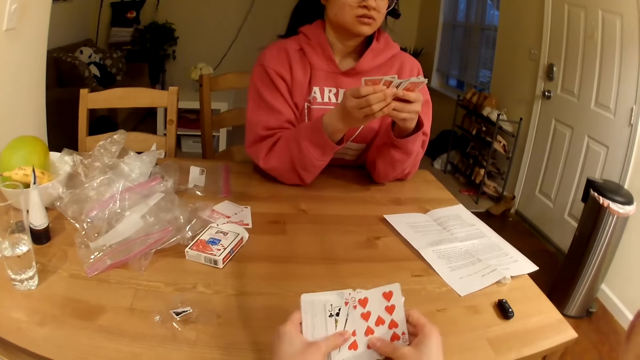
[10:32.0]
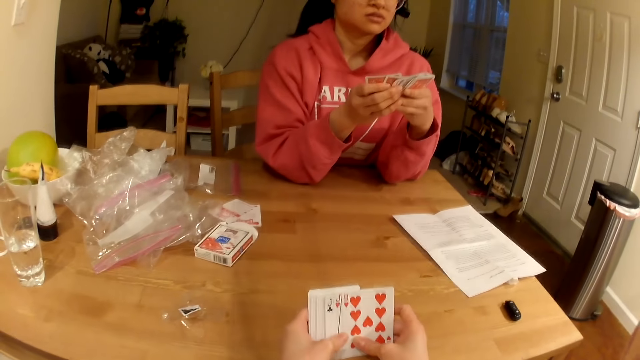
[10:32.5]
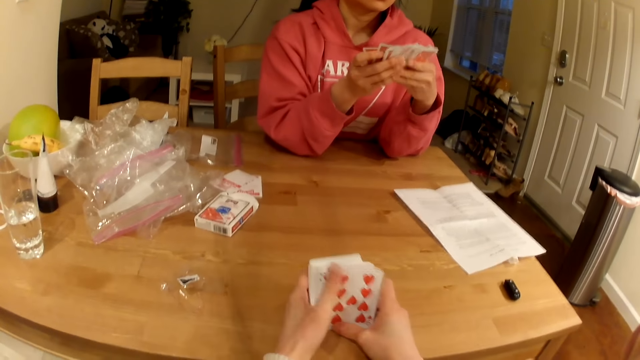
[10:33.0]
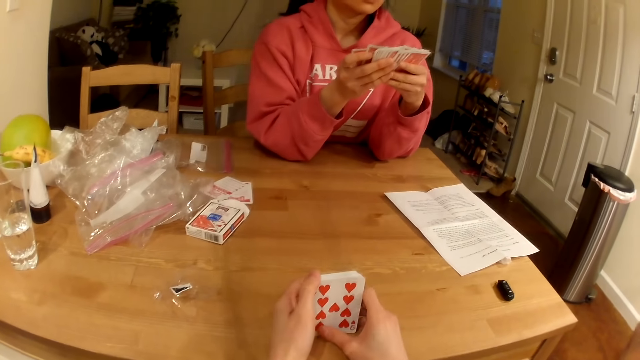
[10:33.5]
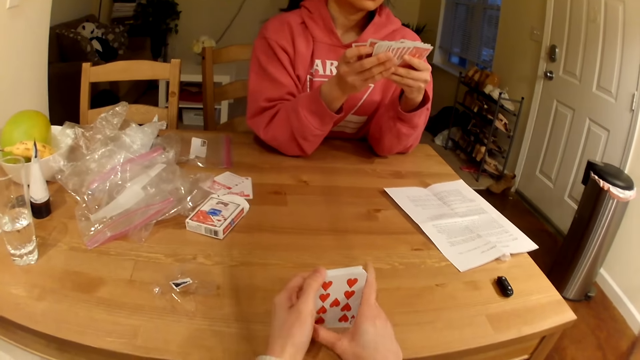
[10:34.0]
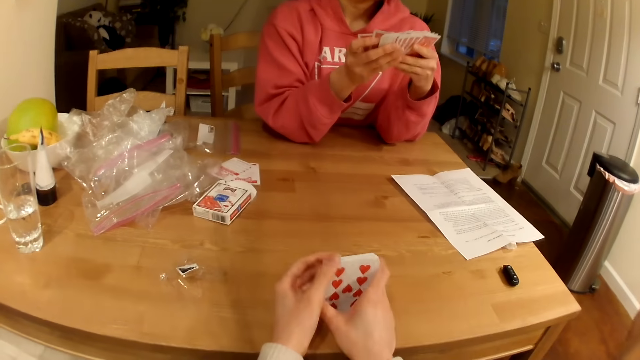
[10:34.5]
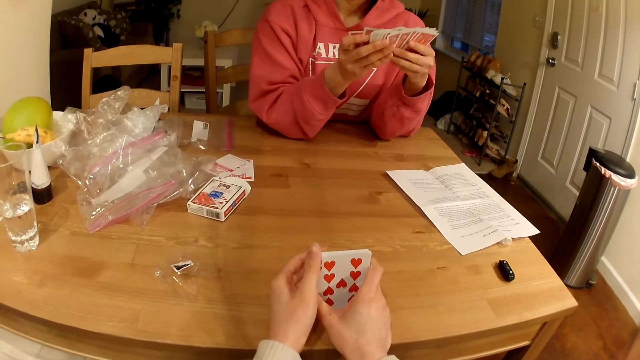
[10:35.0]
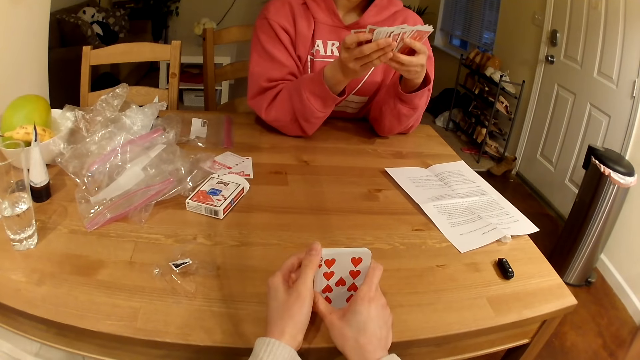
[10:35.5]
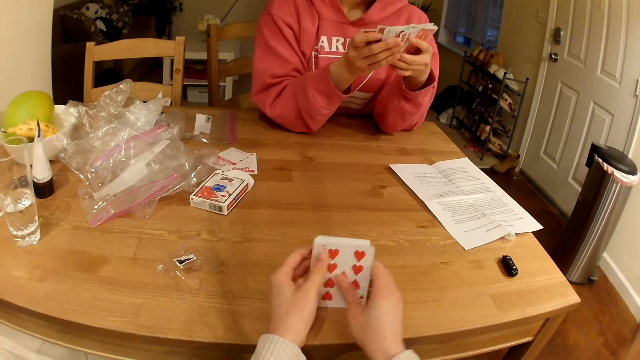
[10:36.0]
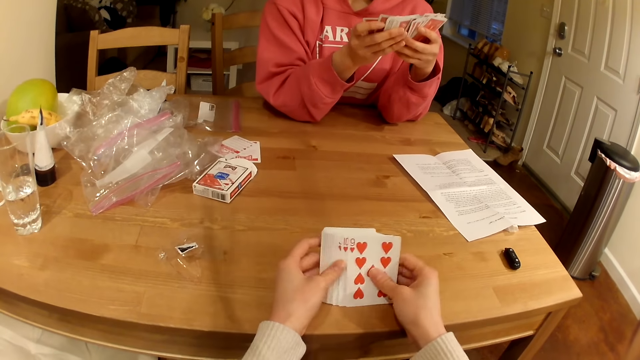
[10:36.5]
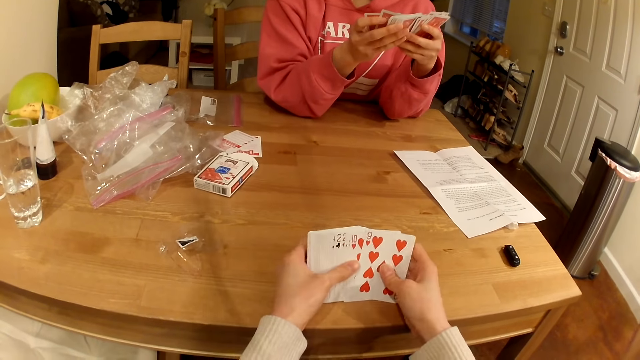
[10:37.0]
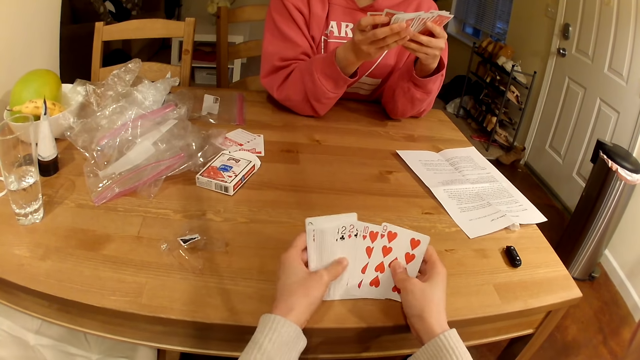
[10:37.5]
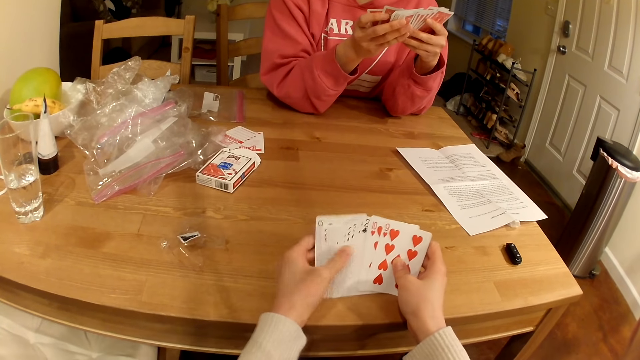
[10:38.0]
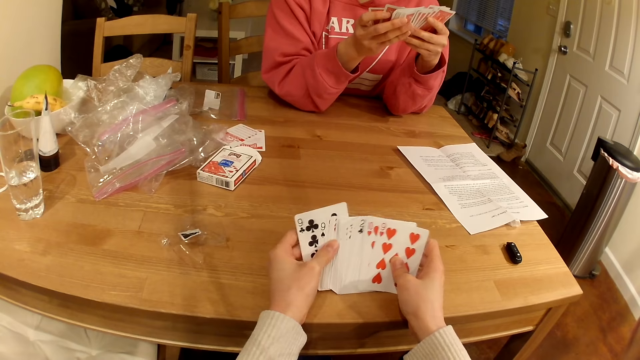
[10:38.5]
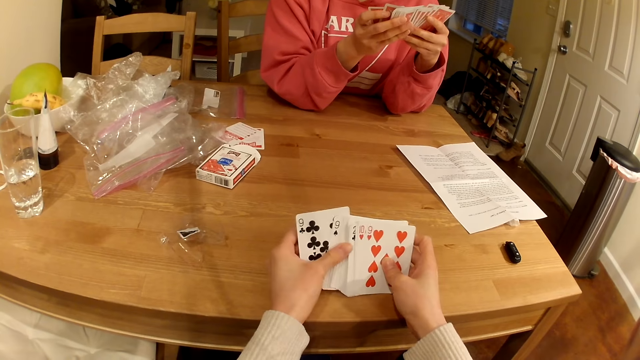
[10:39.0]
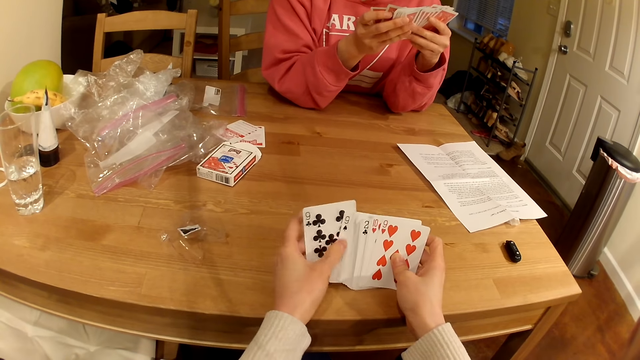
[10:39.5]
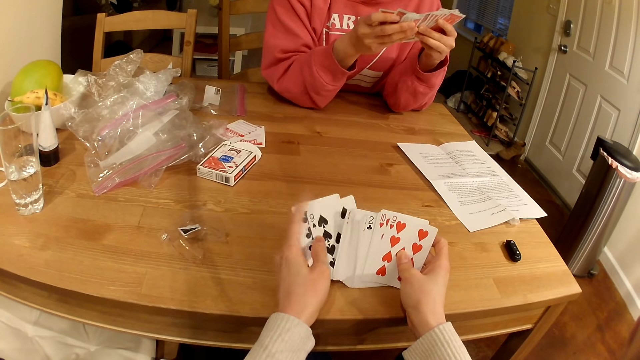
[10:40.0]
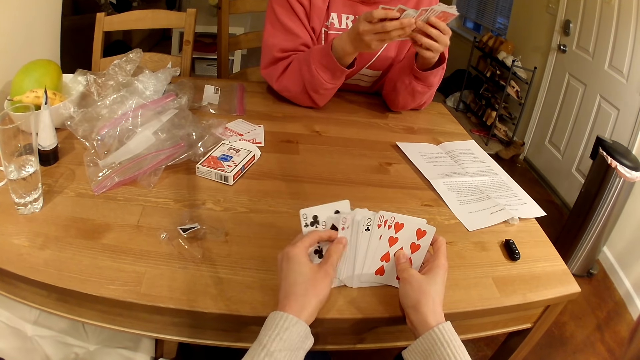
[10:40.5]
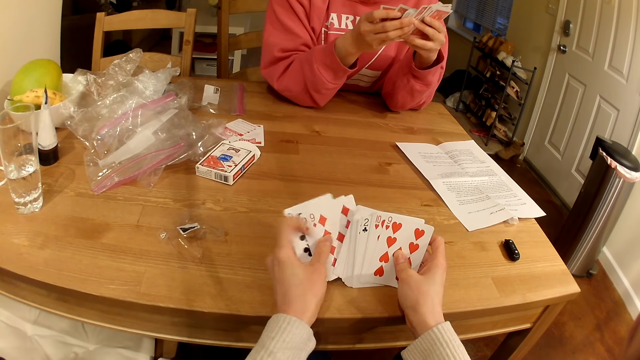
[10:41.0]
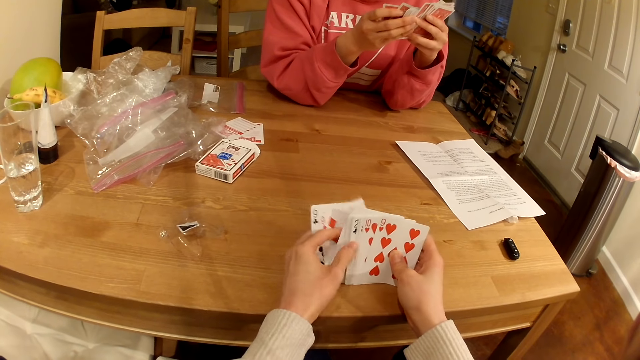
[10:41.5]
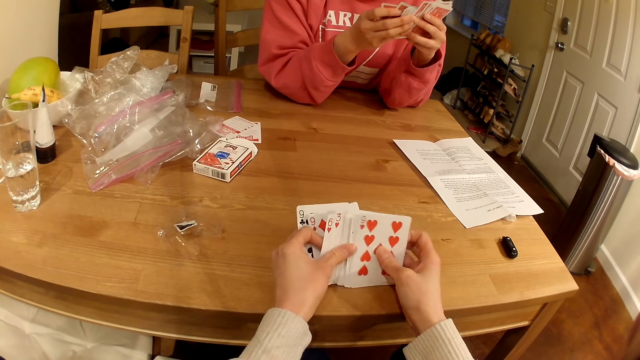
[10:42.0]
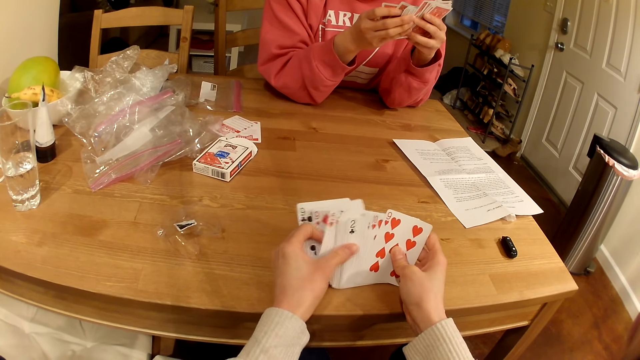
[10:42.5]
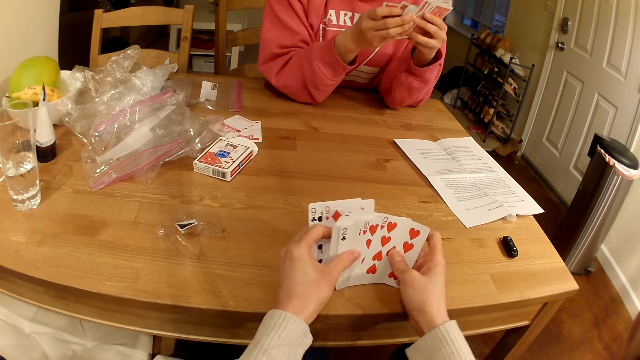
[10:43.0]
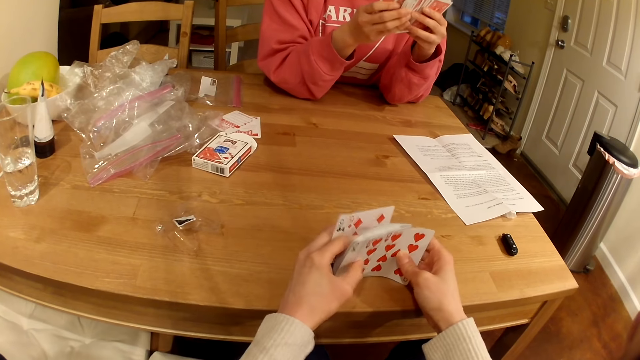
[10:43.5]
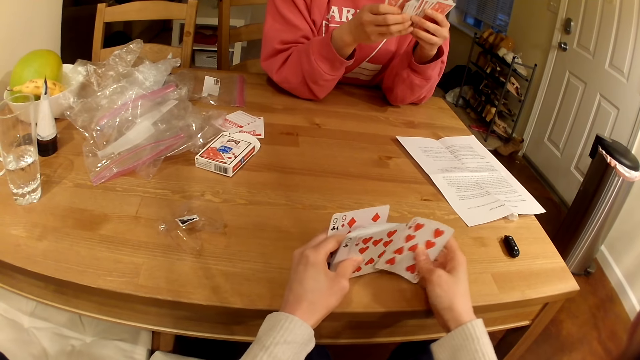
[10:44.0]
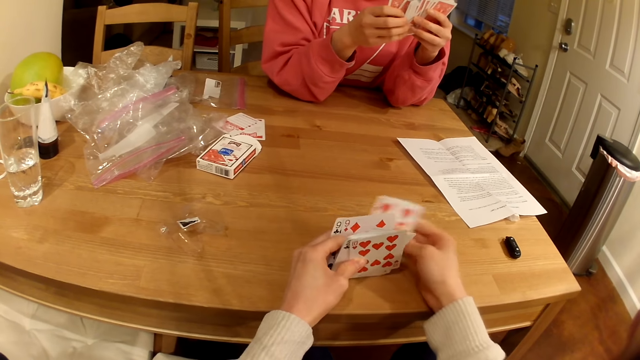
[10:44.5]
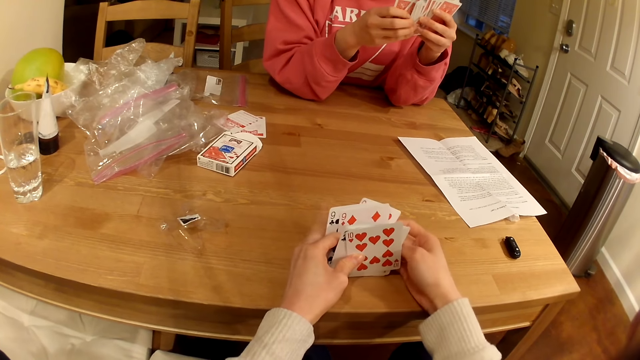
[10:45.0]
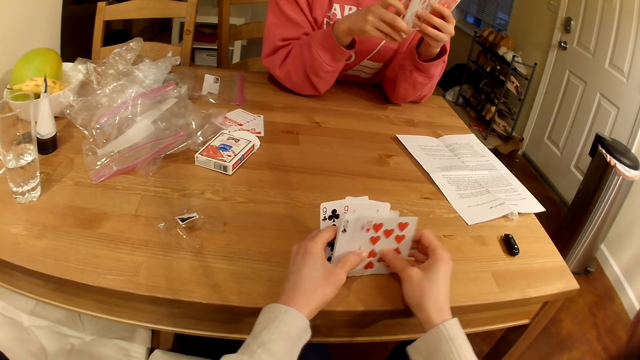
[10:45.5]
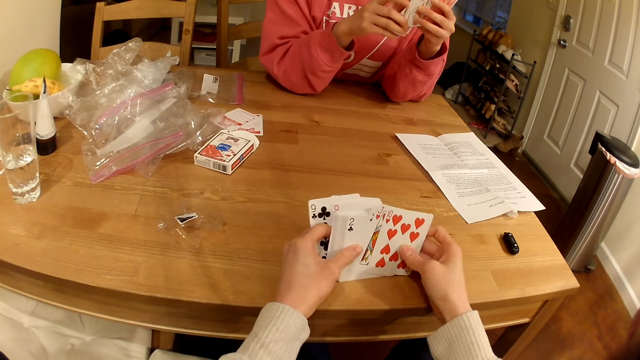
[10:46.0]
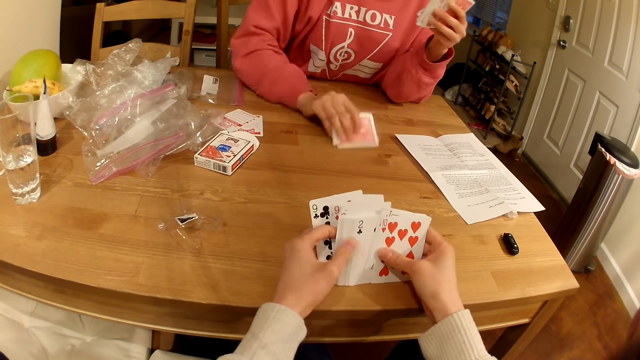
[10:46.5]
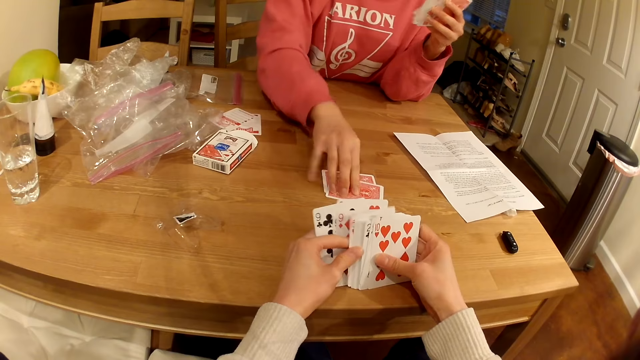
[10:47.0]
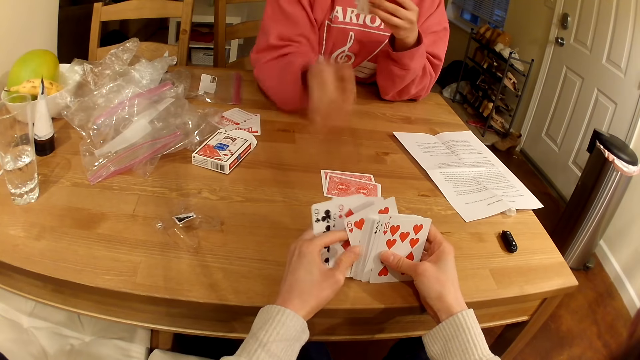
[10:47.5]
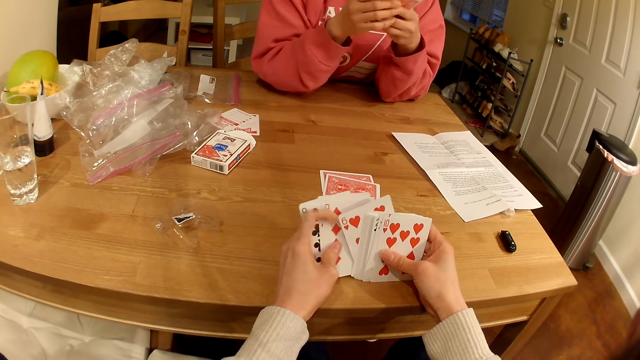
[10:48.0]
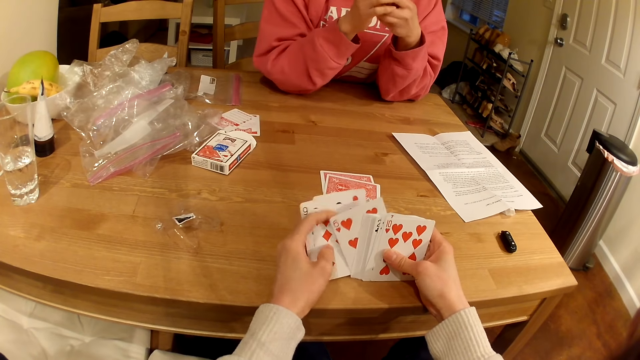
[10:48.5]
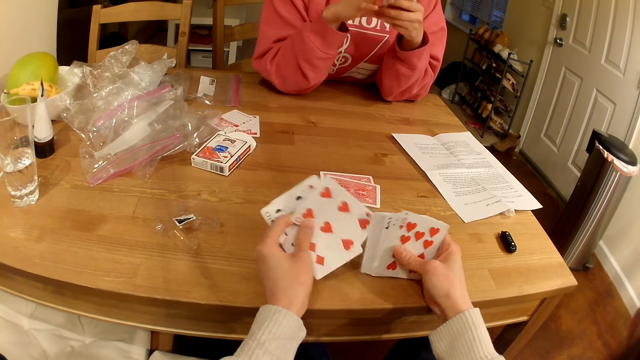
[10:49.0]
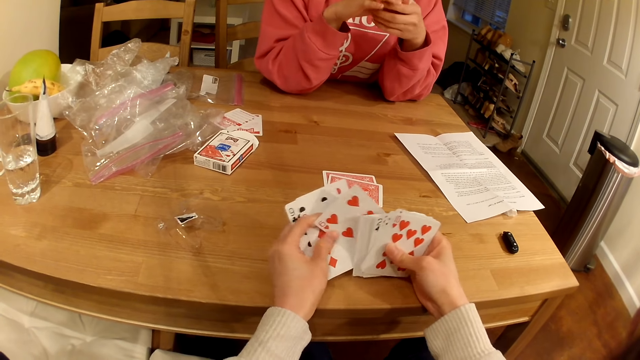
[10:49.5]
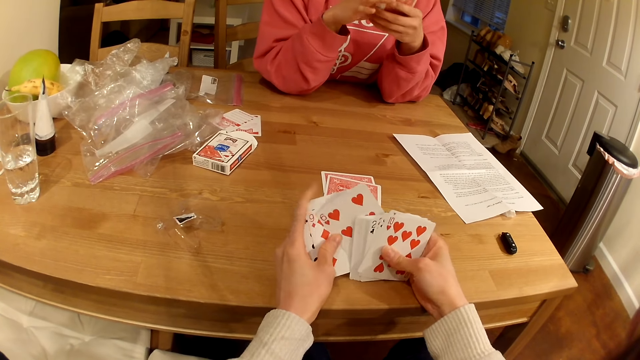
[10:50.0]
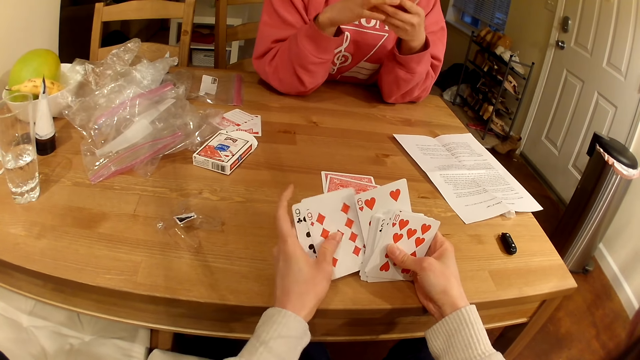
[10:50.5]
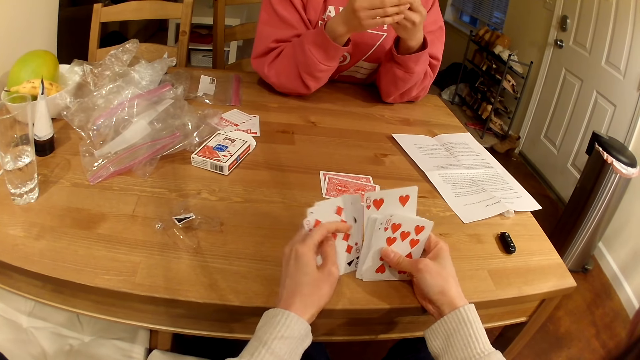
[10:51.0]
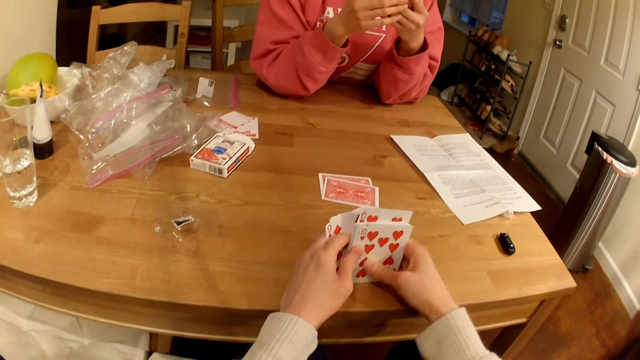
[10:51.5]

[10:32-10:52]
The camera wearer talks with a woman. The woman puts a playing card on the table. The woman plays cards with the camera wearer.
